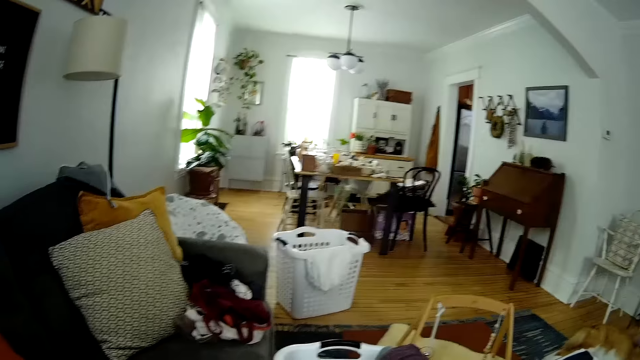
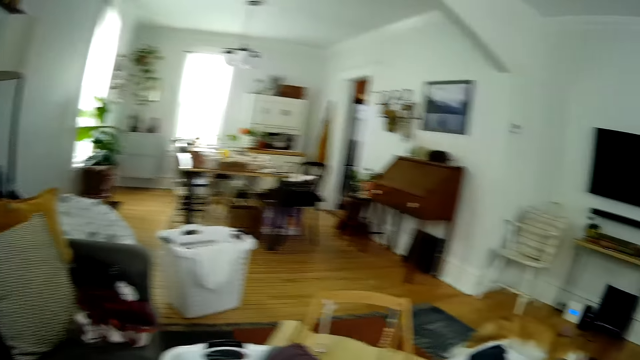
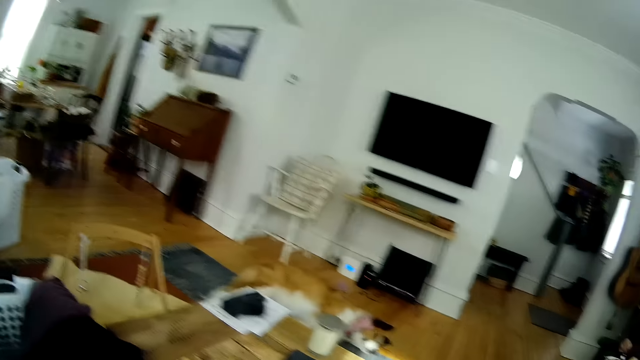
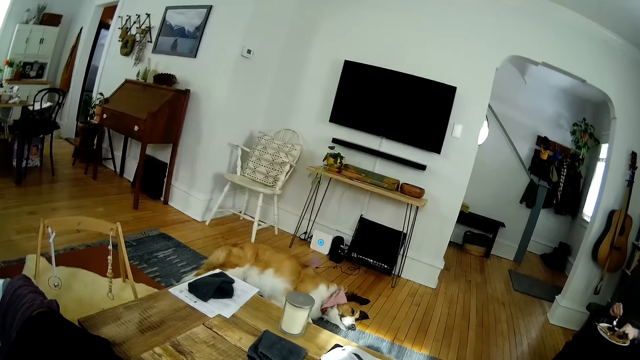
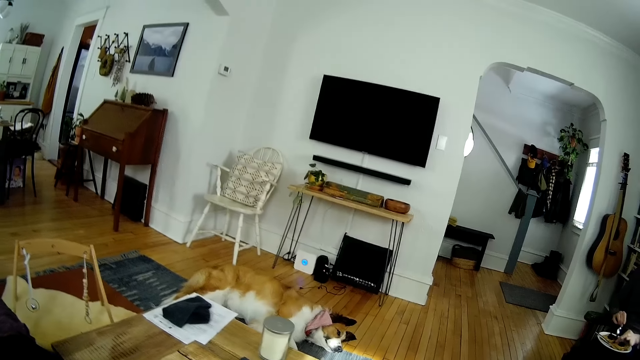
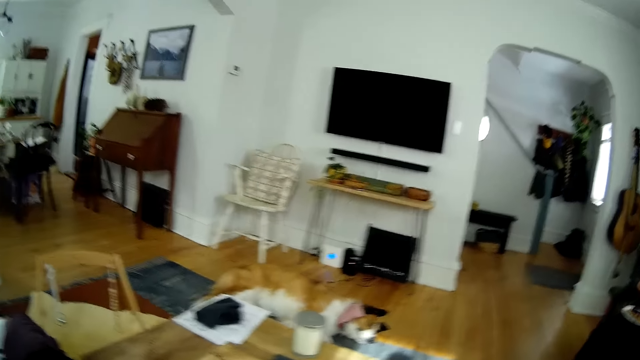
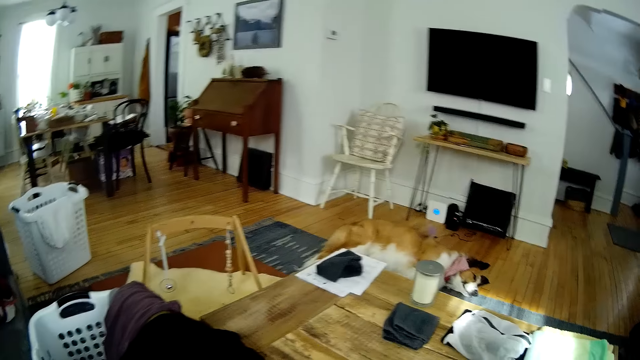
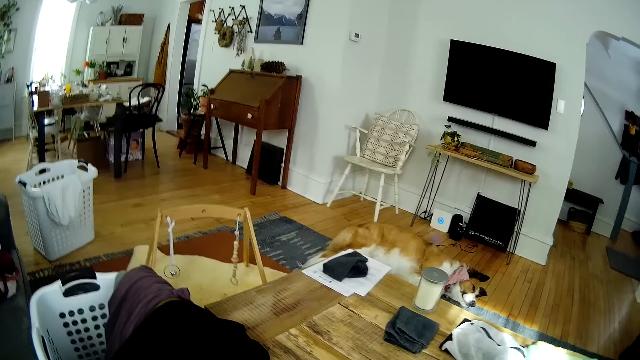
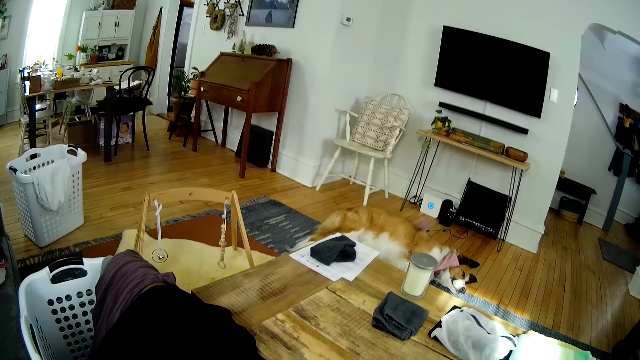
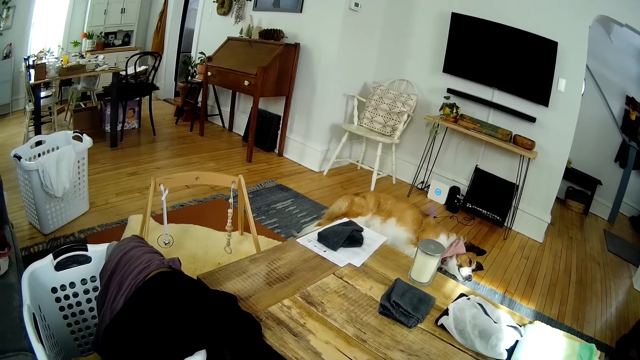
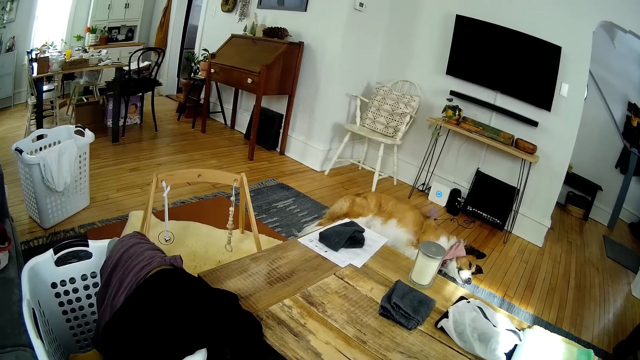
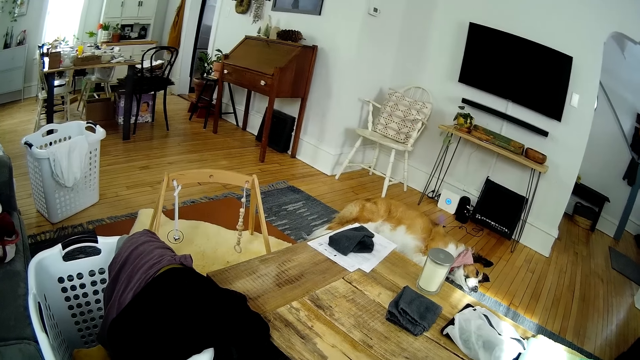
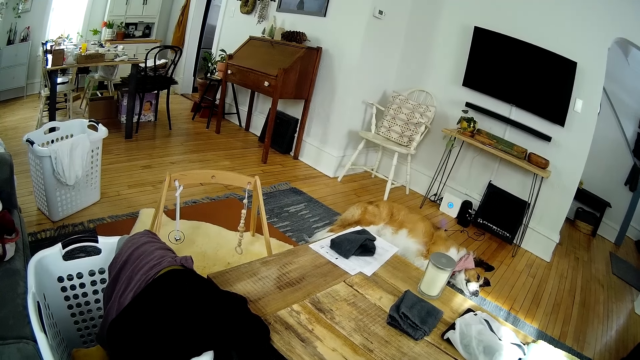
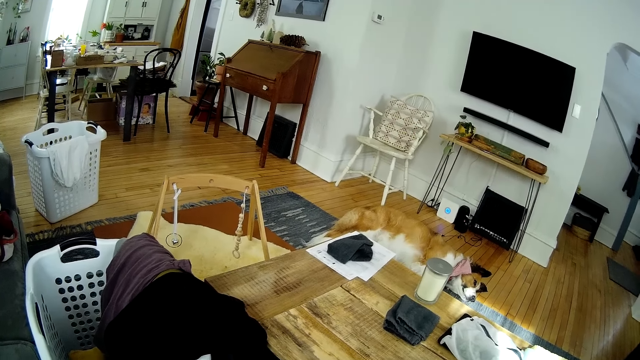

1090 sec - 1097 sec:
A man applies jam on the bread.

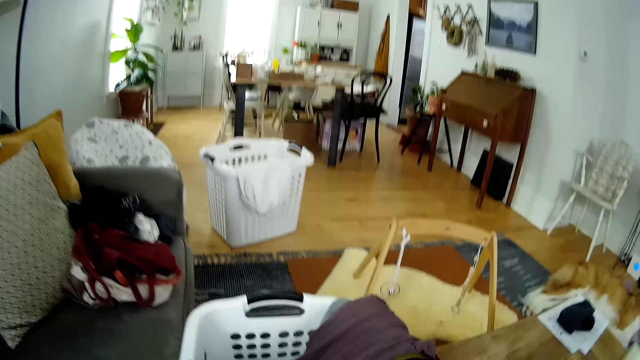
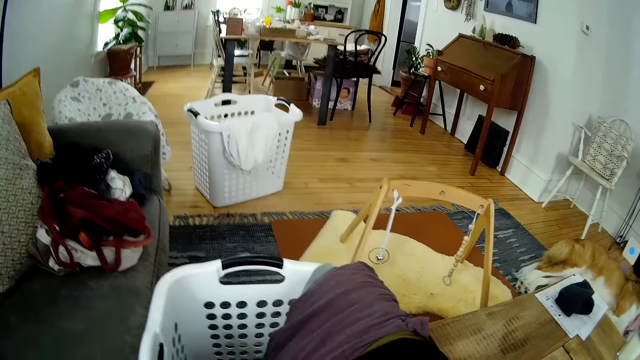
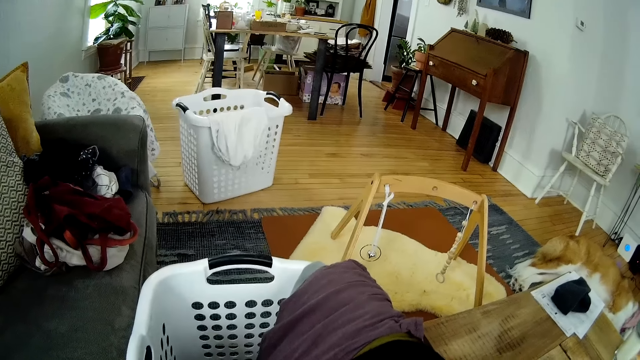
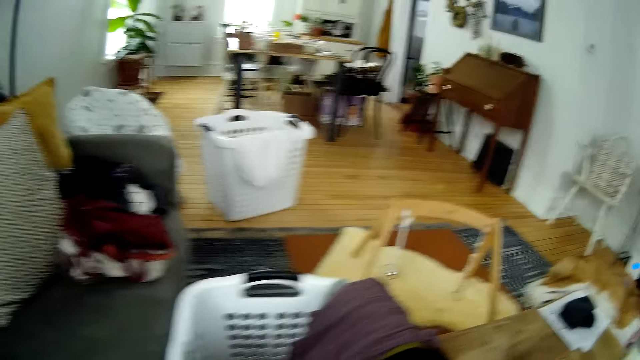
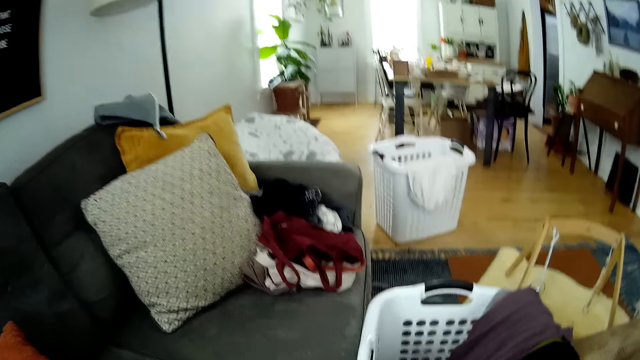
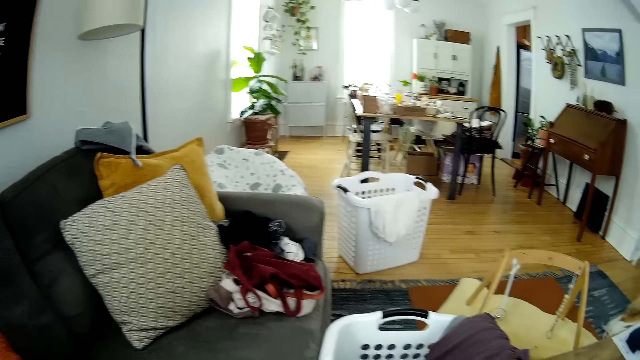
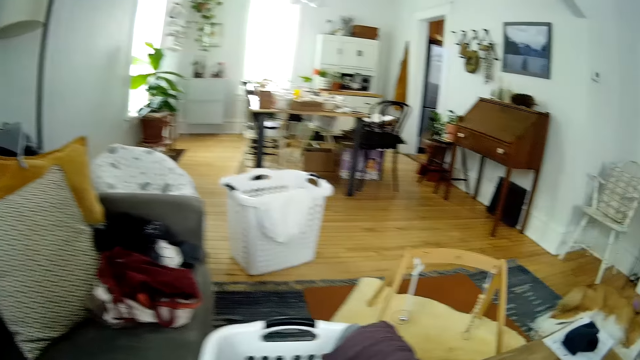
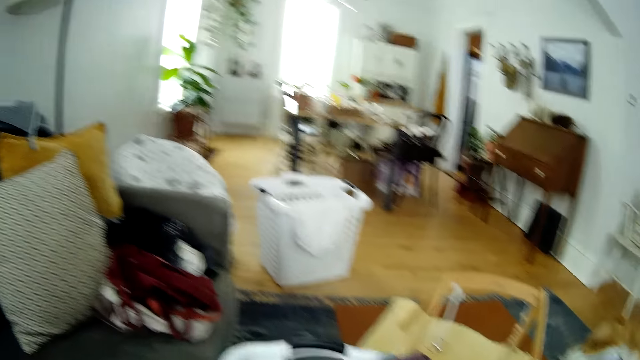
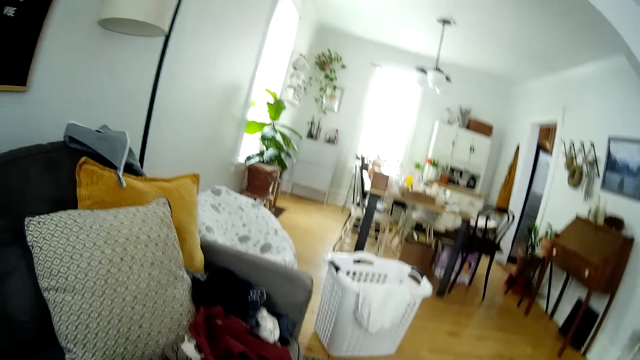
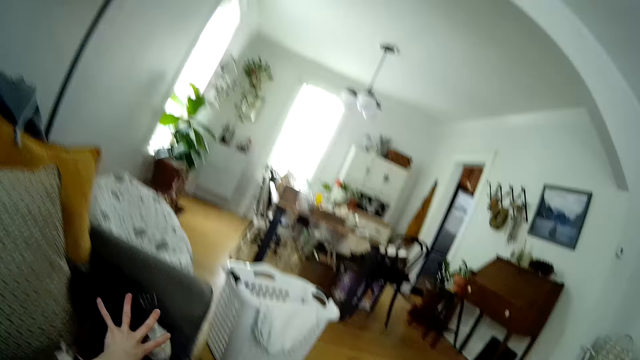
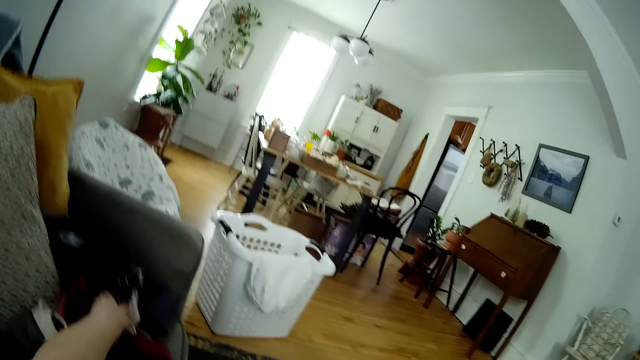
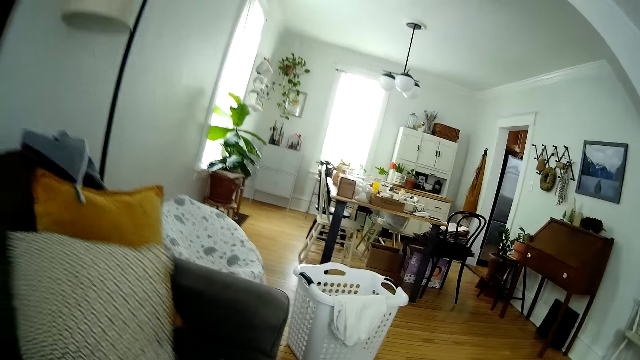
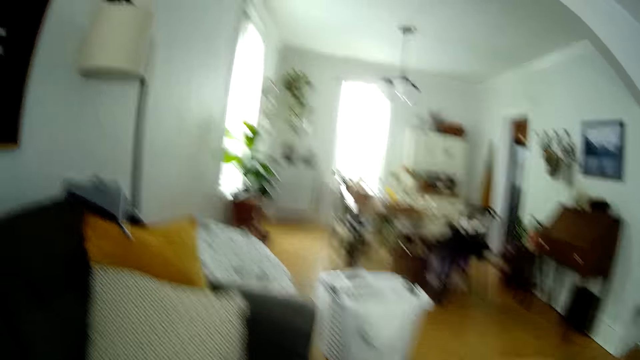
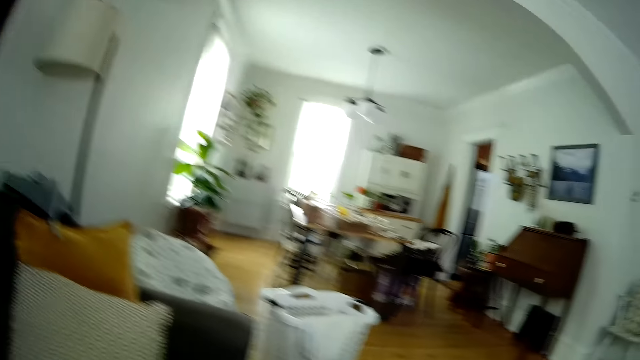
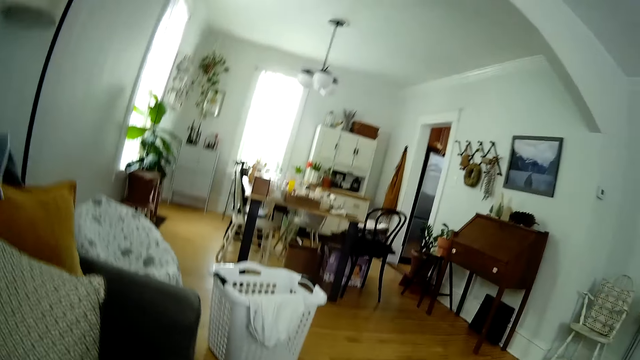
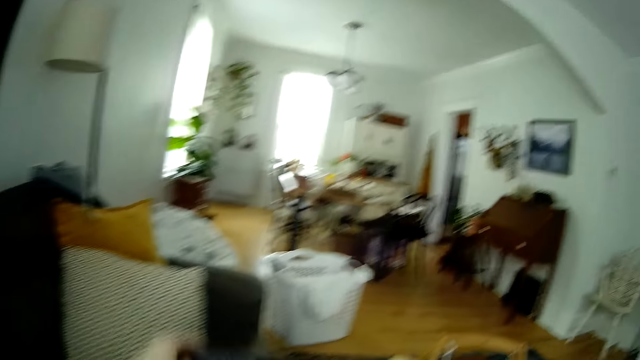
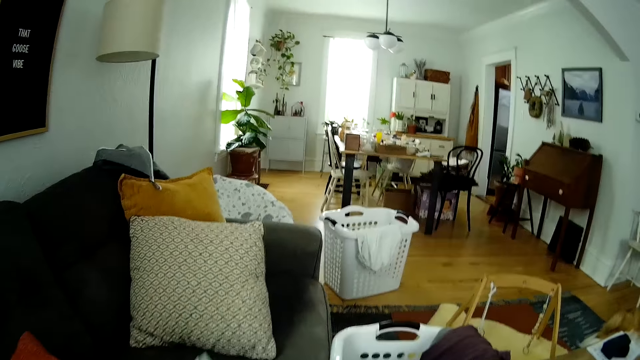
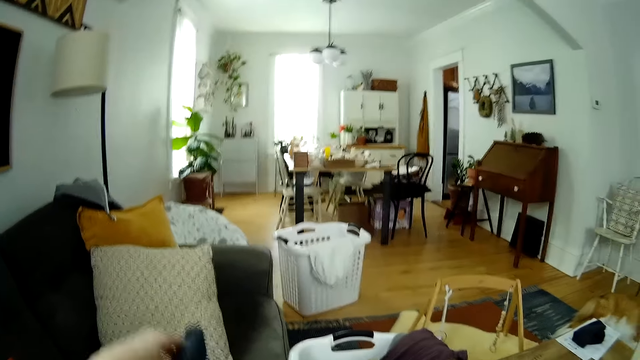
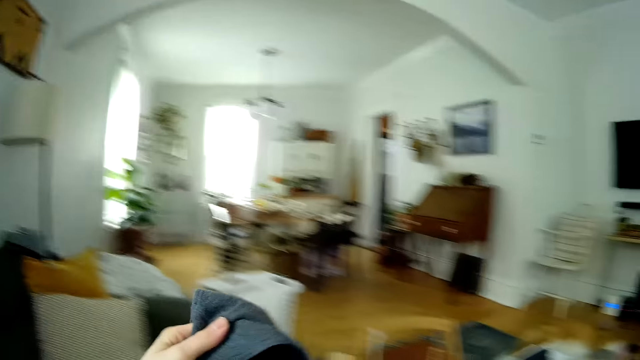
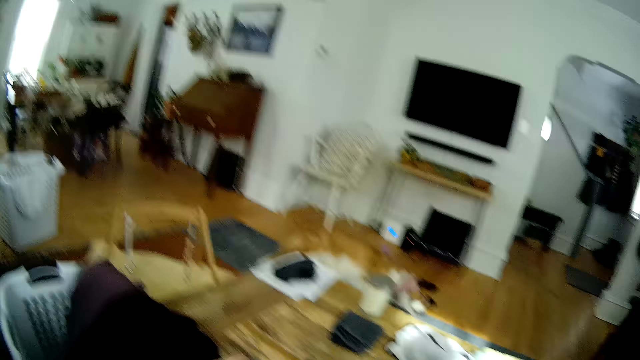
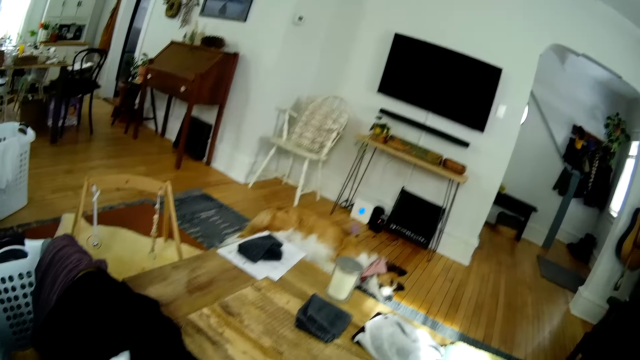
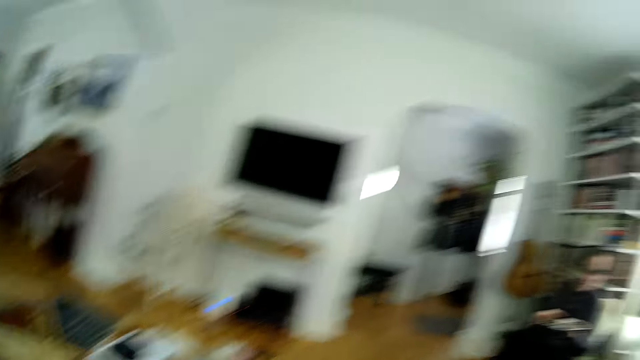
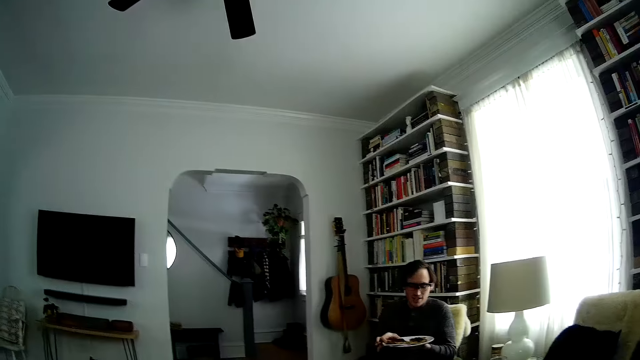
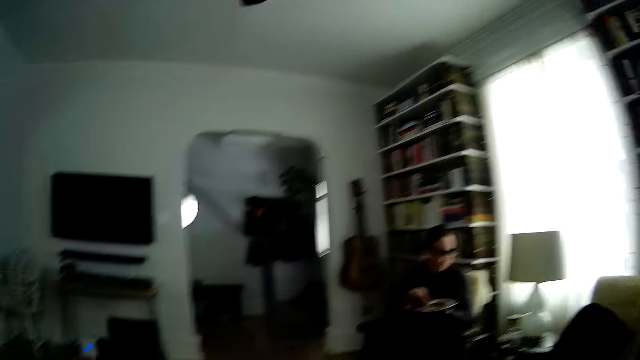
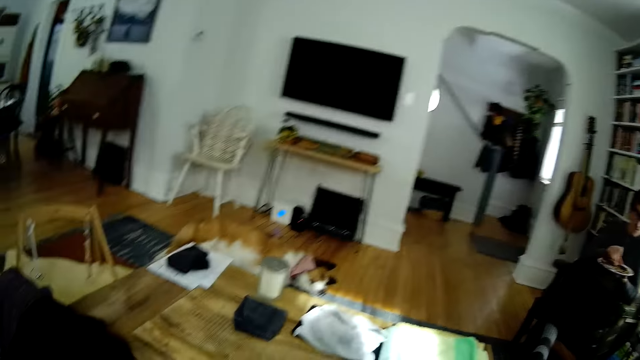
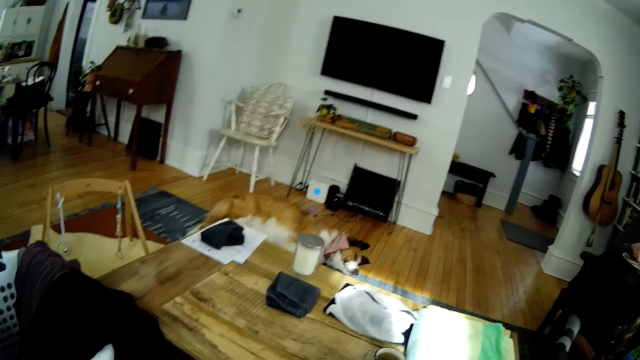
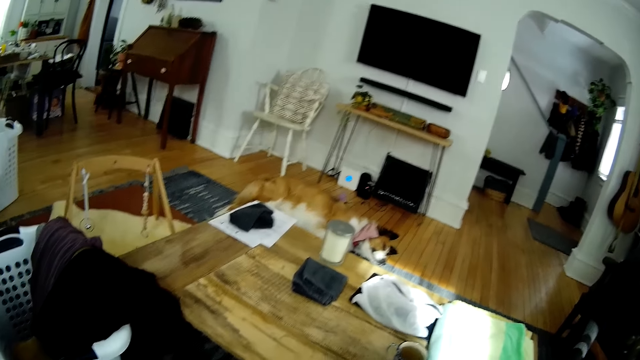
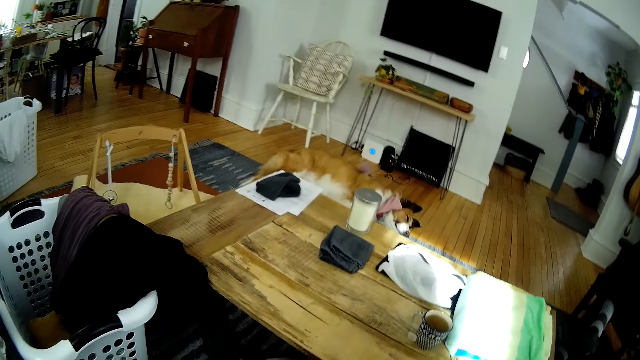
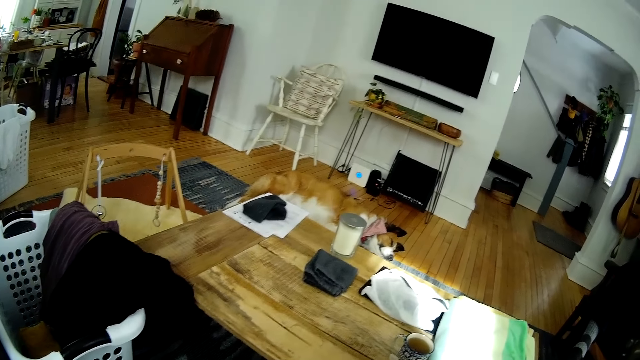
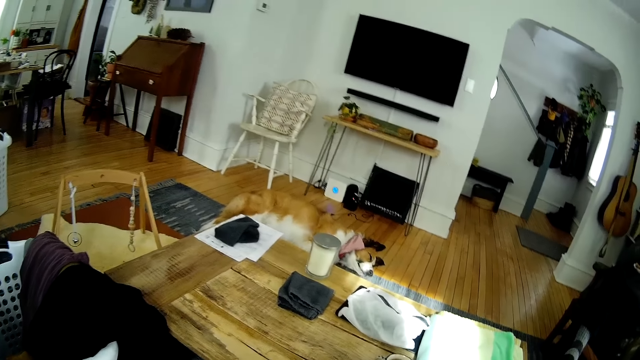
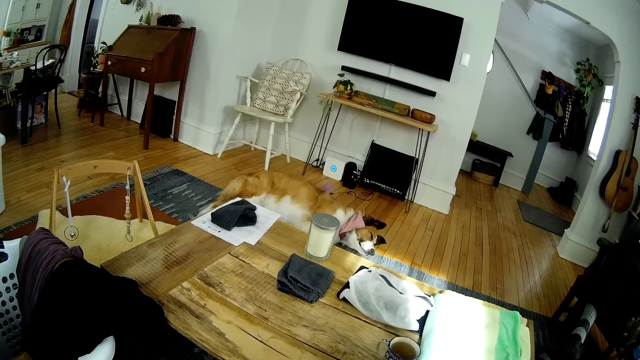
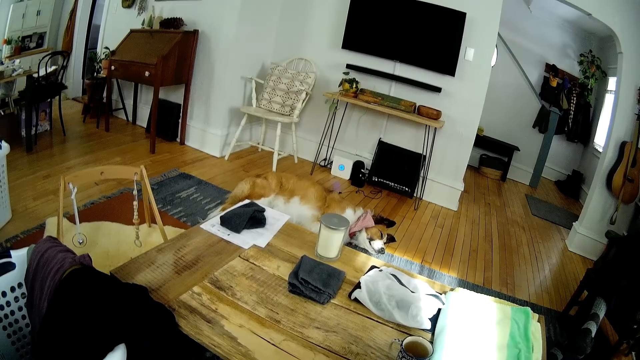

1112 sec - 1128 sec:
The camera wearer looks around the room. She moves some clothes on a cushion with her left hand. She pulls clothes on the couch, pulls the pillow, and puts the cloth down. She raises a pant with her left hand. She feels the pant in her left hand with her left thumb. She picks up the cloth. A man moves his right hand on the plate.
